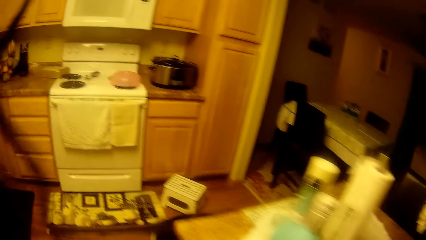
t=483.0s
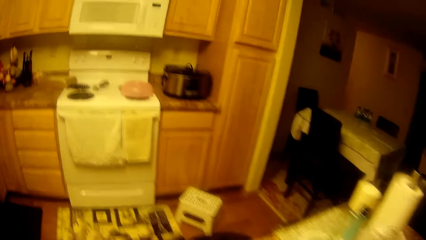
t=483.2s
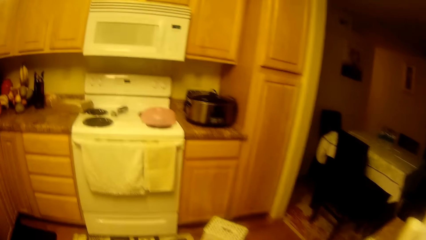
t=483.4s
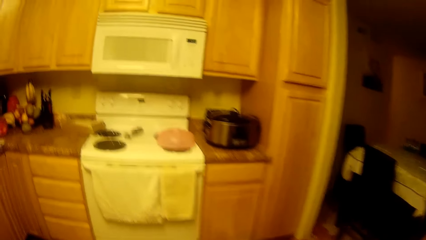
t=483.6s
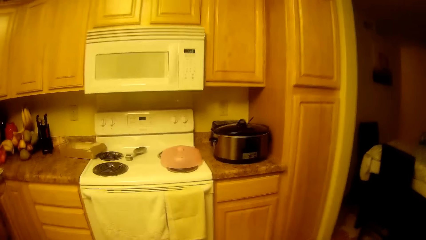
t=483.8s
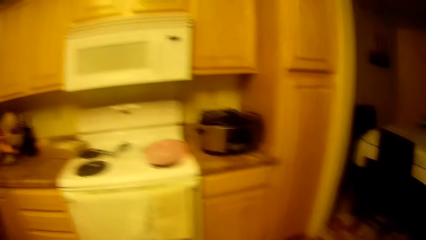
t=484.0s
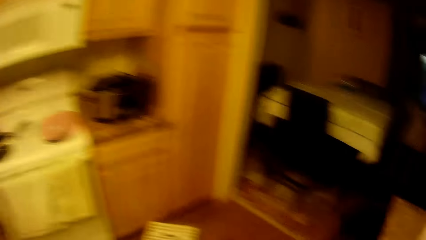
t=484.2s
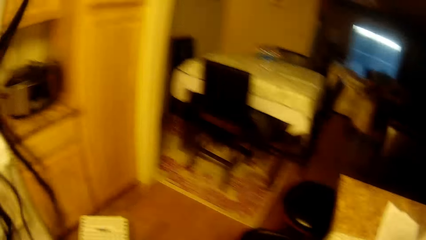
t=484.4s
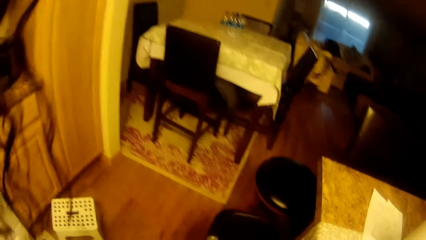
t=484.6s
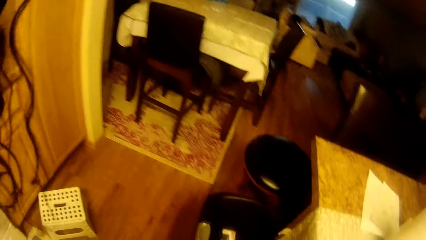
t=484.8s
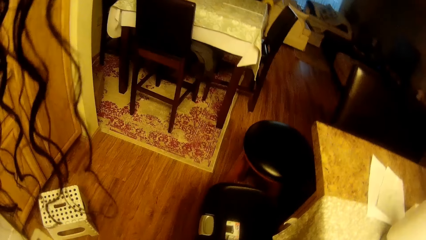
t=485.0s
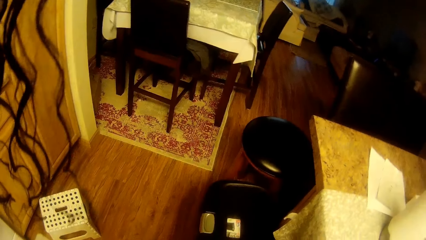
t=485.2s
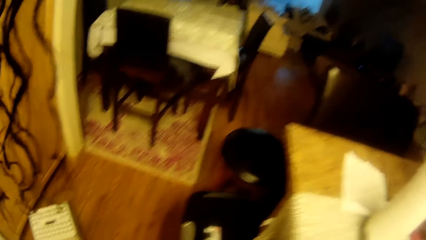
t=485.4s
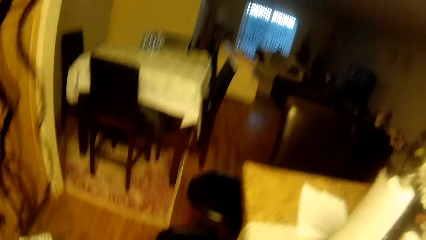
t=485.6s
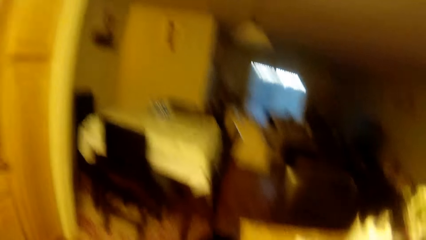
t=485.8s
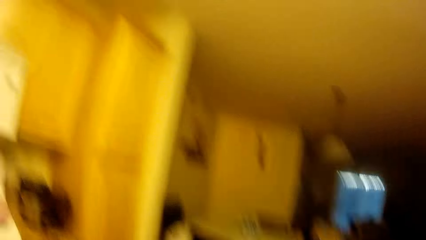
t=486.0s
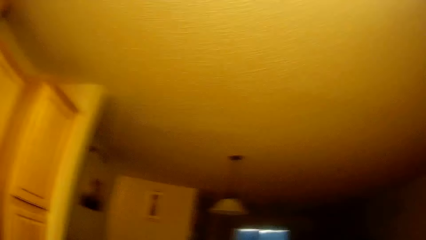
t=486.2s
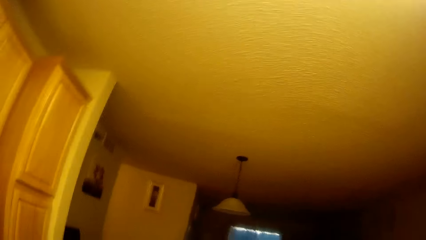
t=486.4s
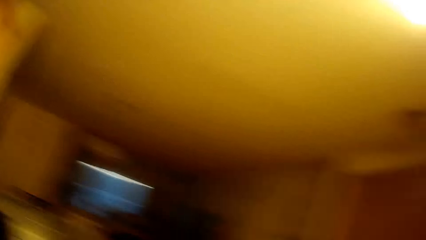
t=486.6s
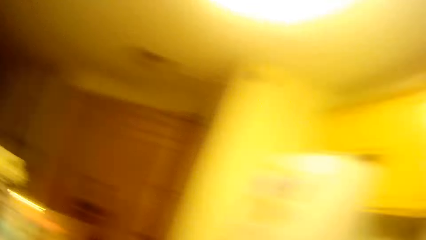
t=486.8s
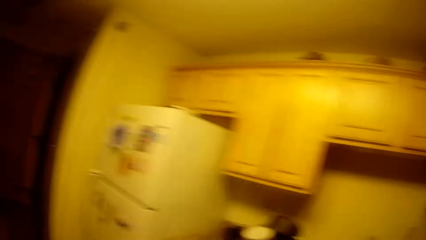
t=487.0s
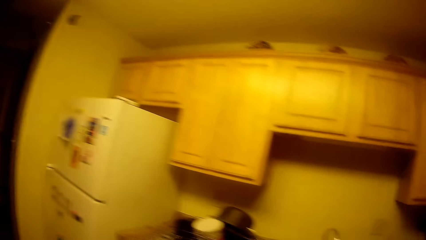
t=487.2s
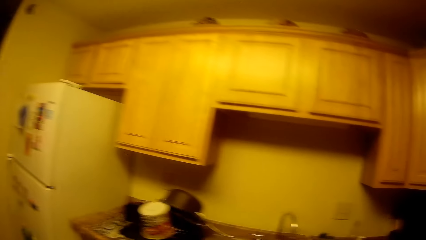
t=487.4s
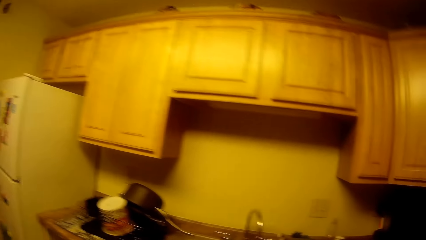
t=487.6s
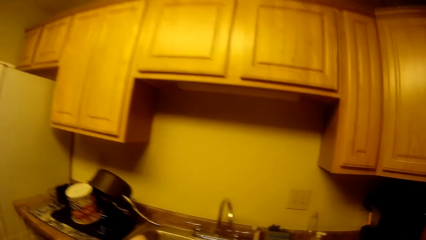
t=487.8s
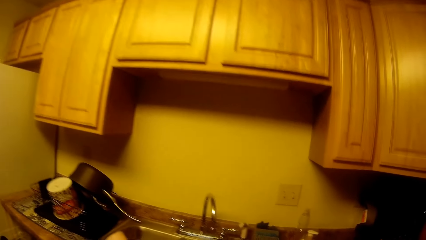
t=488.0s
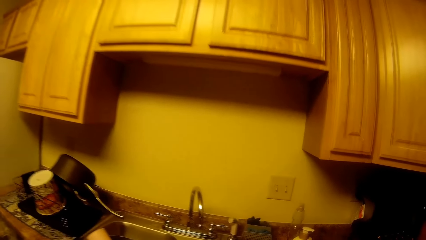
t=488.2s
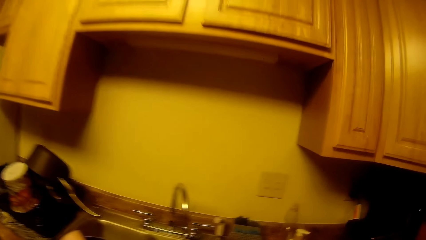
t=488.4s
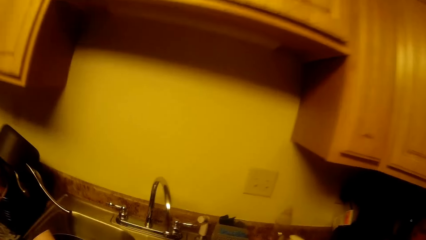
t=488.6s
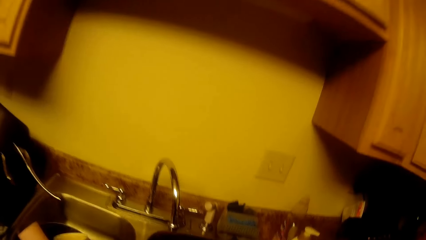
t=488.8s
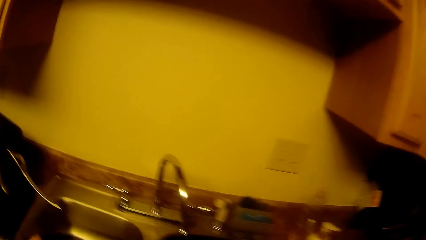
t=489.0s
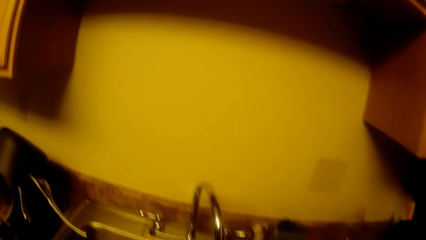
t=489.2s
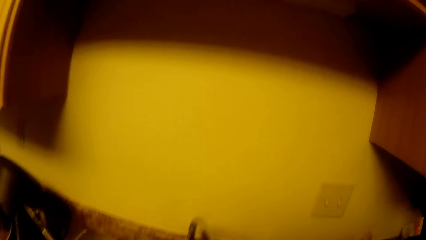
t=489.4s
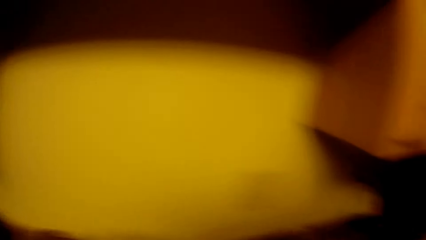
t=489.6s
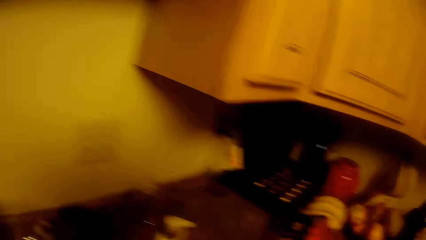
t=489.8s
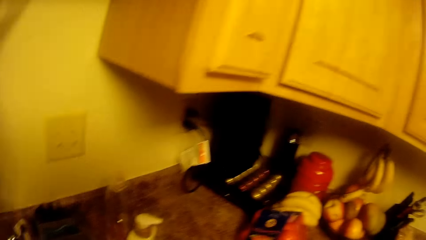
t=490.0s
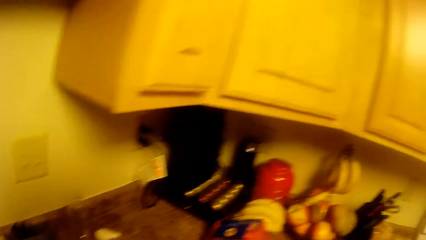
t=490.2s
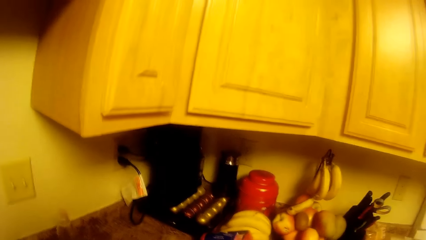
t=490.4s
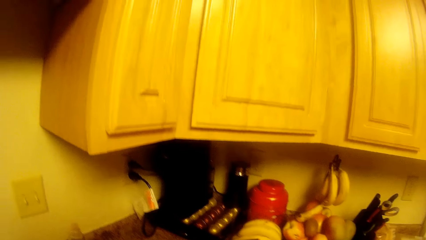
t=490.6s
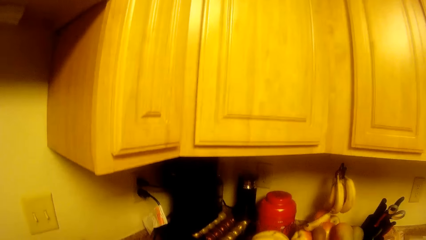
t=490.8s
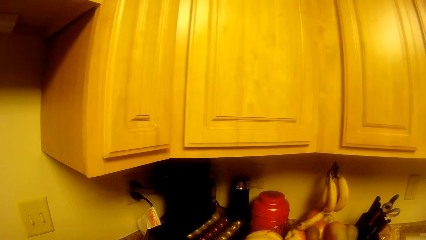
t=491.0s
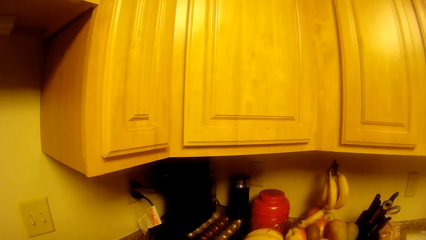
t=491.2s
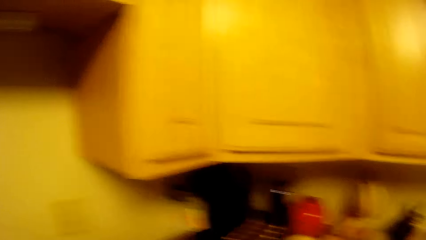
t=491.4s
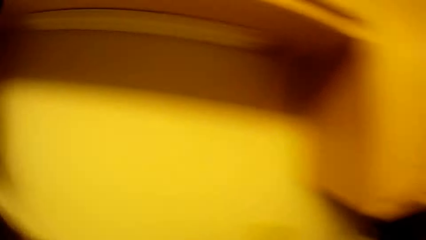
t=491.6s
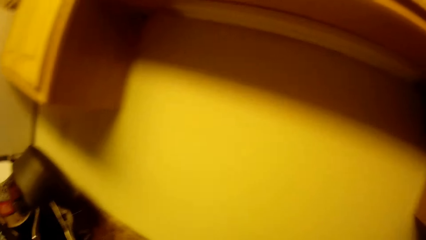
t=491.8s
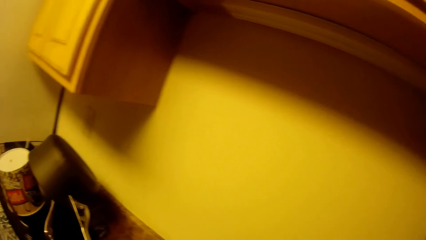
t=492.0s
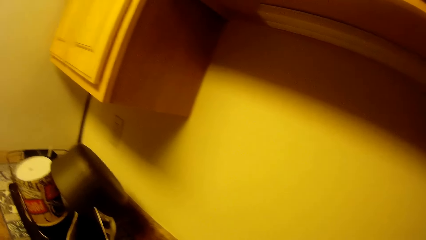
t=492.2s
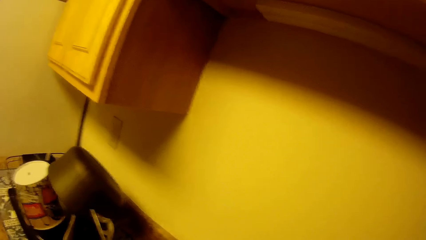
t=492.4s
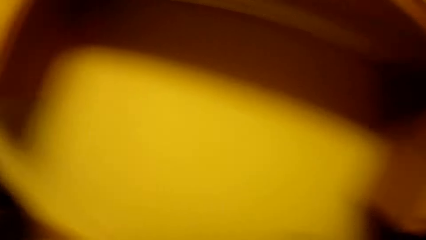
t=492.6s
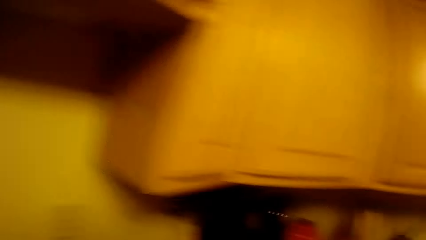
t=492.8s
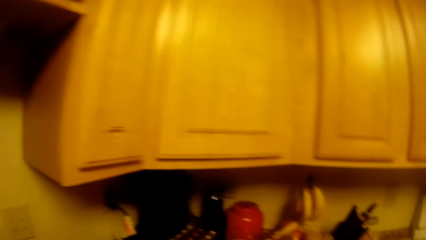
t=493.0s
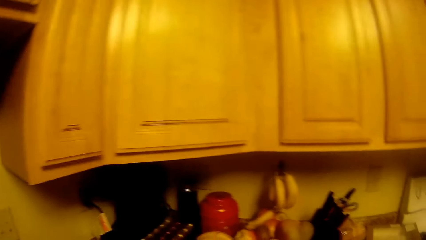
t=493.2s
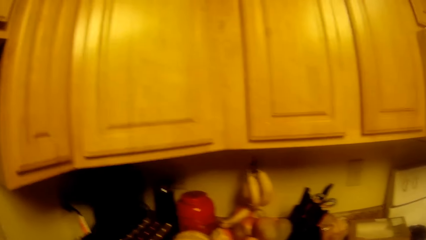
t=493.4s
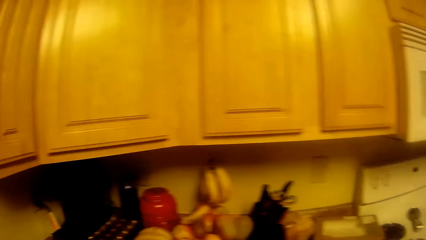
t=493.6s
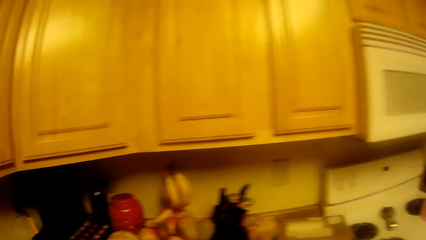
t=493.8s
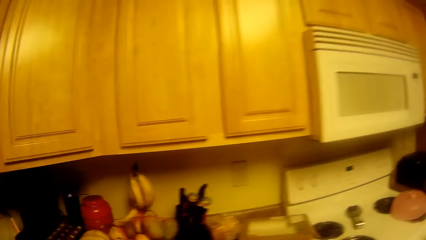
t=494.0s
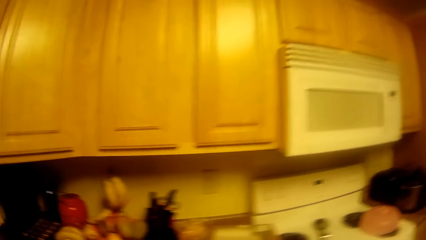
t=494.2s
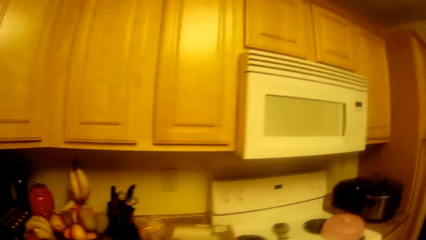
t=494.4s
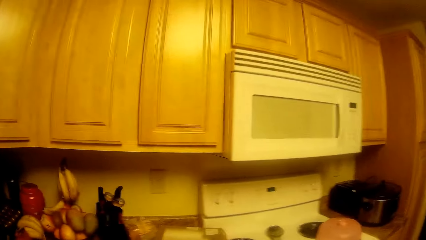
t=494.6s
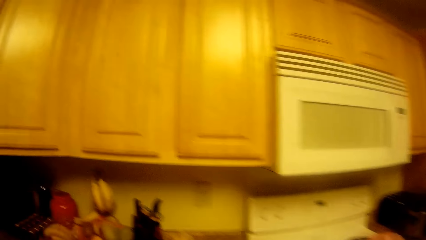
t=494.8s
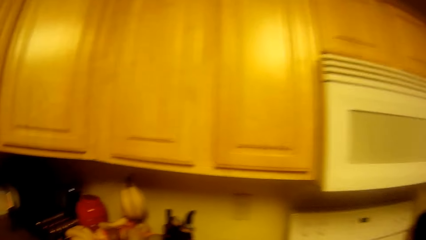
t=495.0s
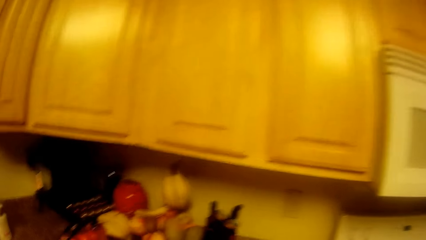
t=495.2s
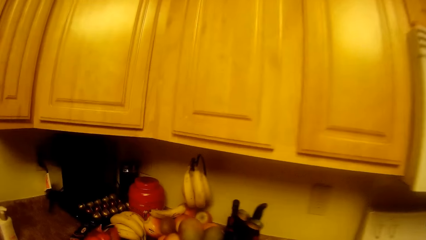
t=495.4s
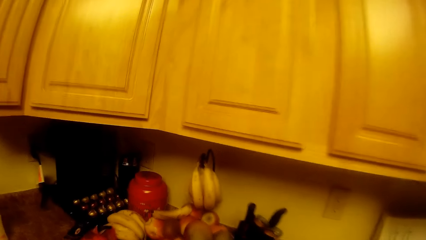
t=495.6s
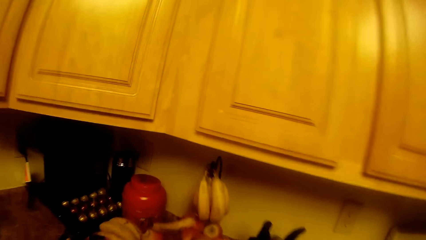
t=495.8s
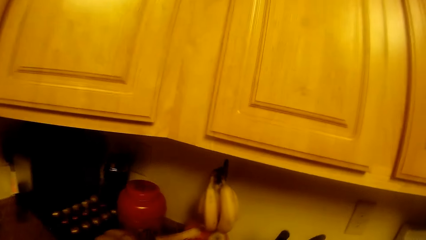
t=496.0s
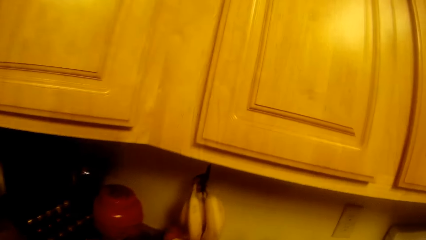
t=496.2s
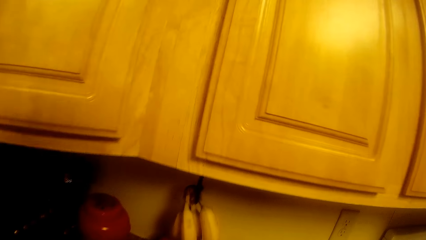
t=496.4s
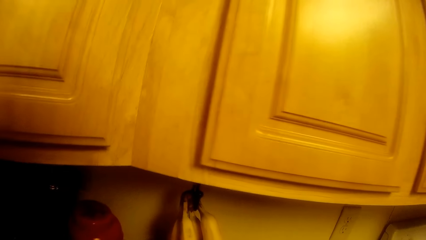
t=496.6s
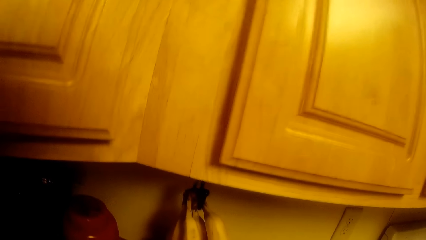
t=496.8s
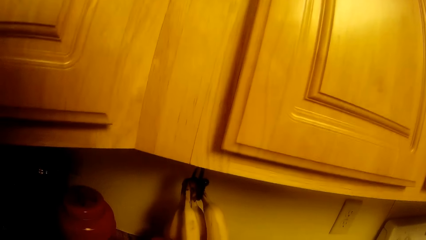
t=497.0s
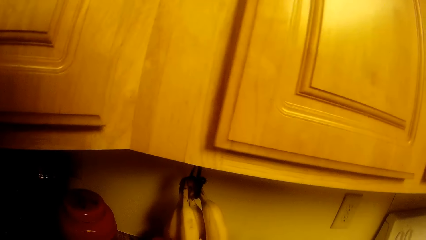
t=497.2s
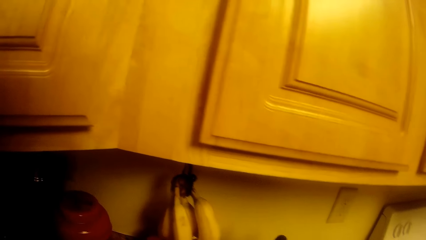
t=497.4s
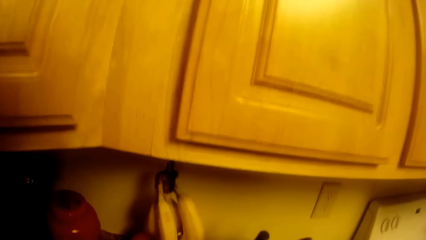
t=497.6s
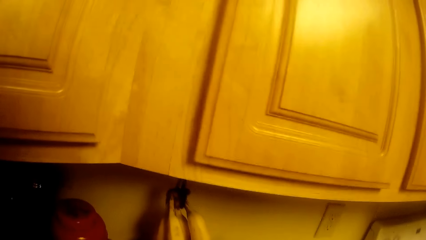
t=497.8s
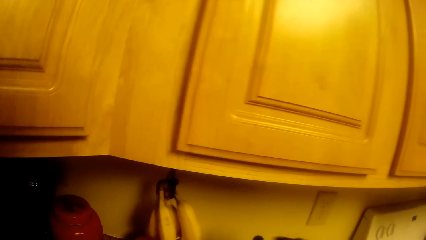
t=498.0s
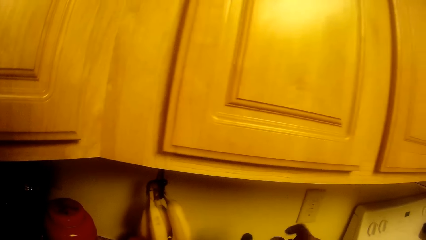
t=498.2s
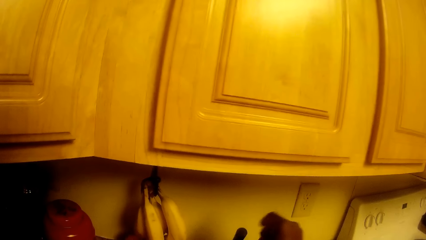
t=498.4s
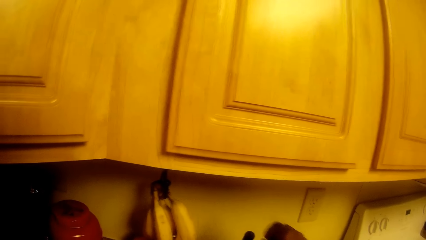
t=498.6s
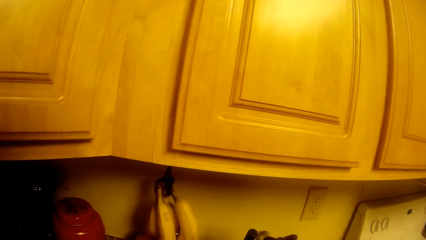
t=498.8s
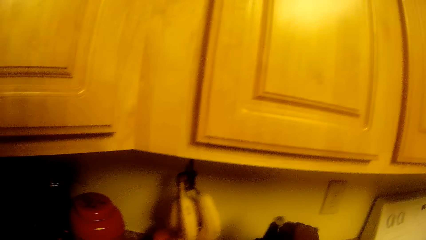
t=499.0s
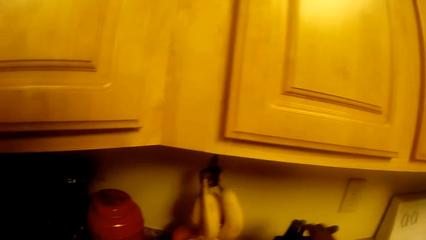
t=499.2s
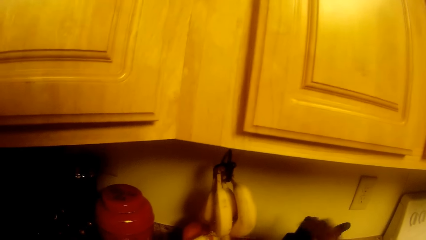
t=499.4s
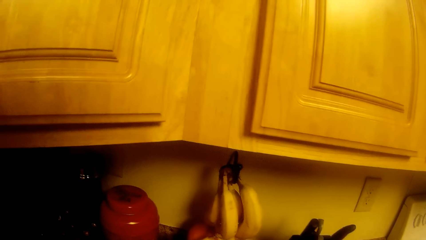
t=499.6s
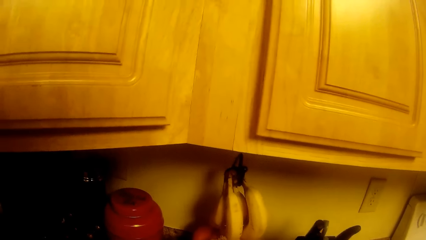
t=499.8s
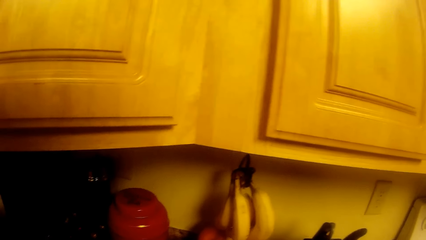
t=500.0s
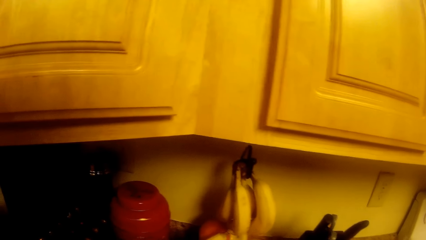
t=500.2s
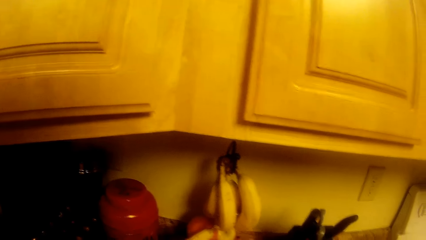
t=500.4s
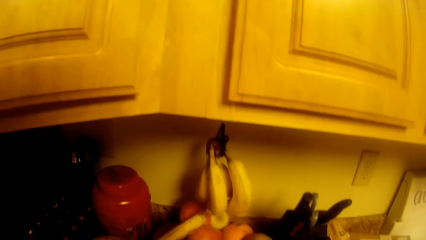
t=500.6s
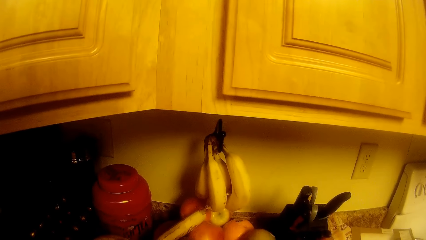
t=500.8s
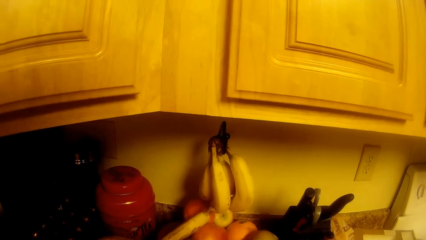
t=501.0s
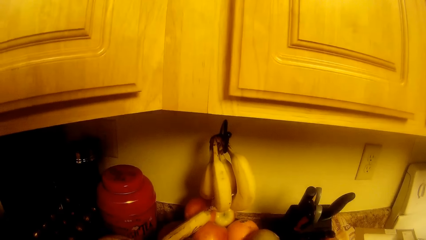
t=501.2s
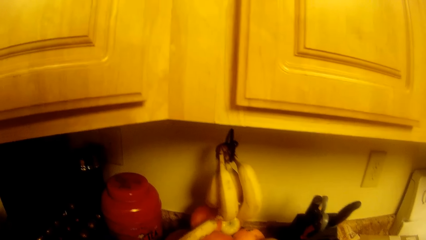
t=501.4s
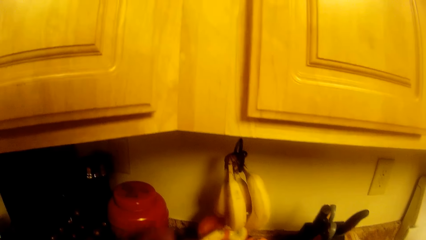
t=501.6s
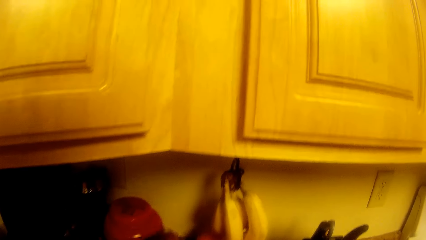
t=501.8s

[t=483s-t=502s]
The camera wearer drops a plate in a sink with her right hand. She drops a knife in a rack with her right hand.
